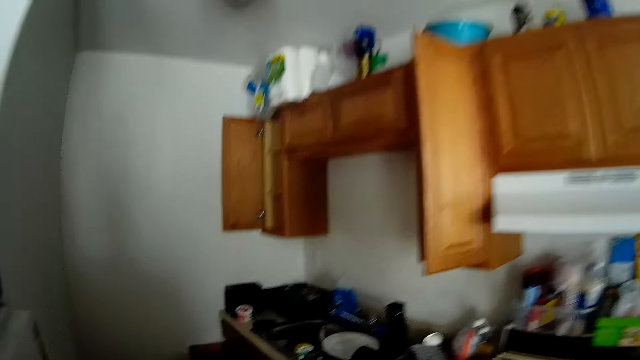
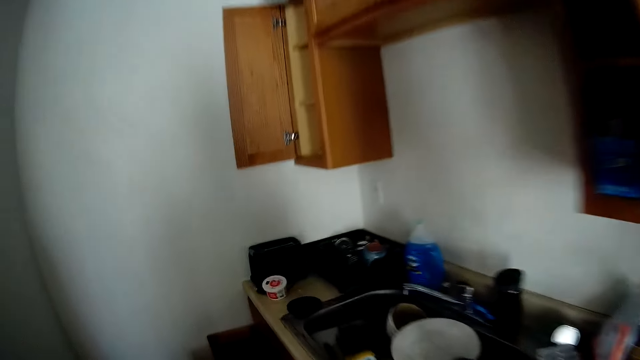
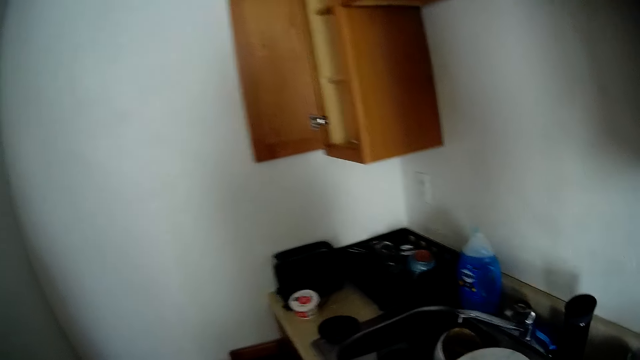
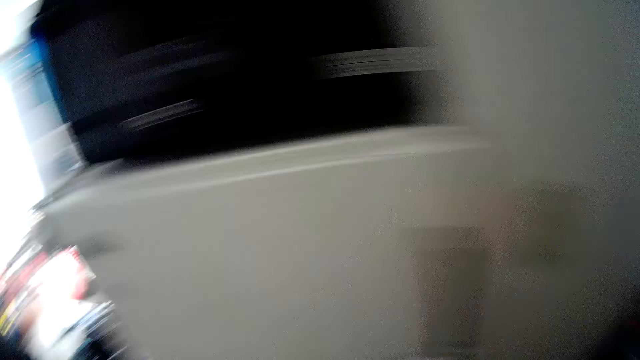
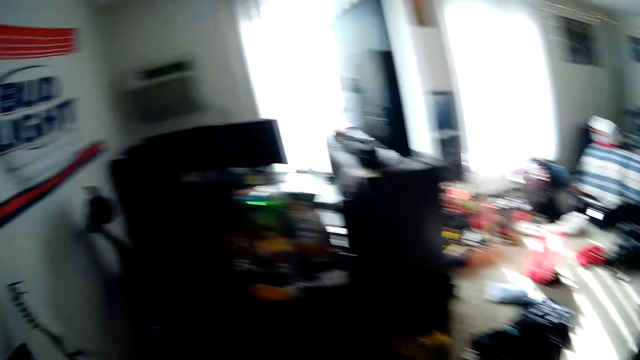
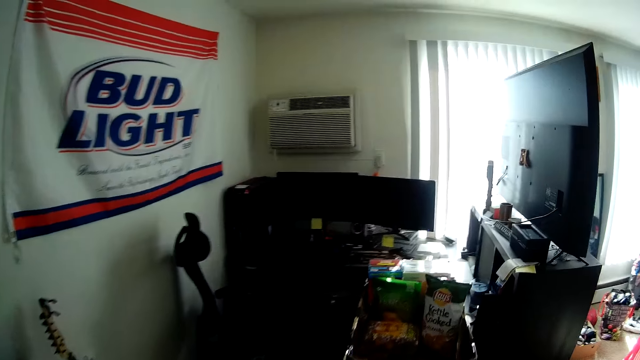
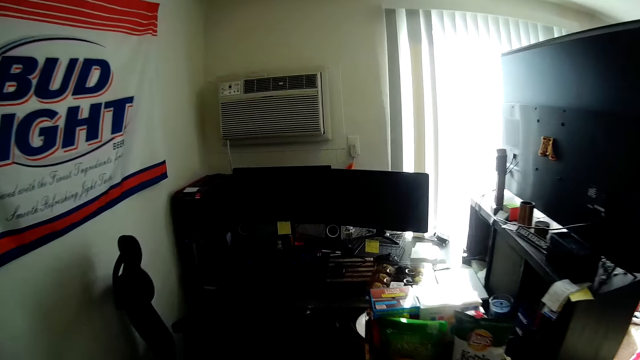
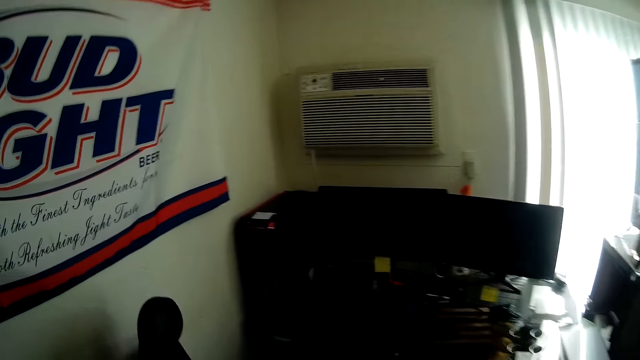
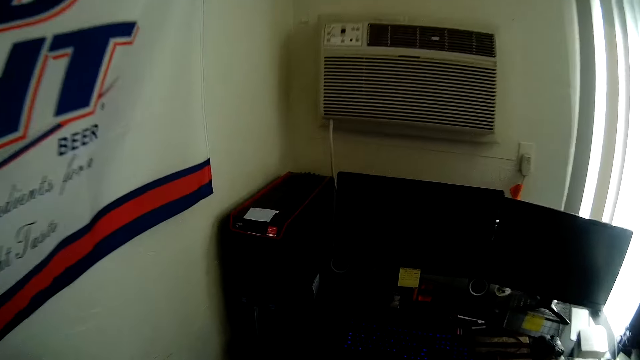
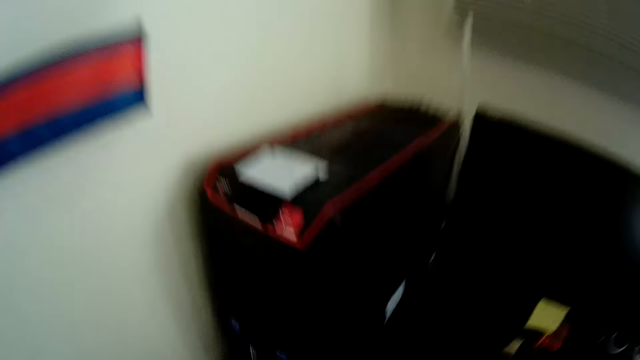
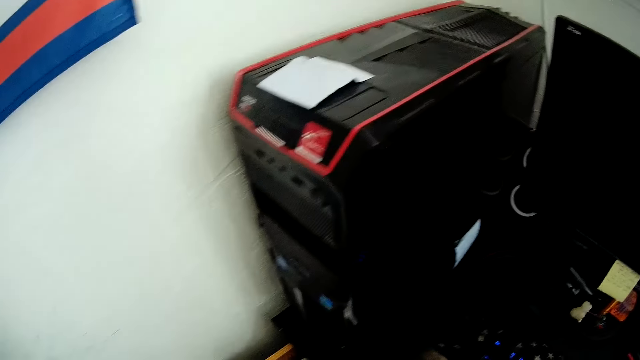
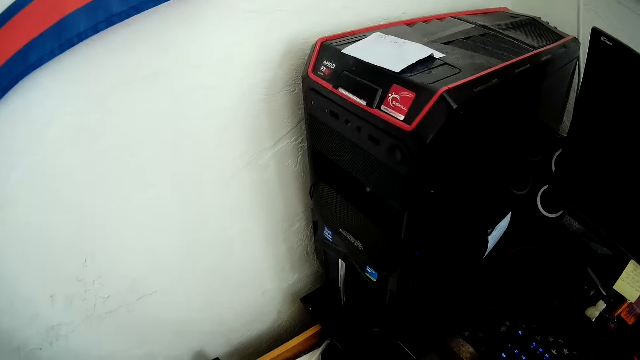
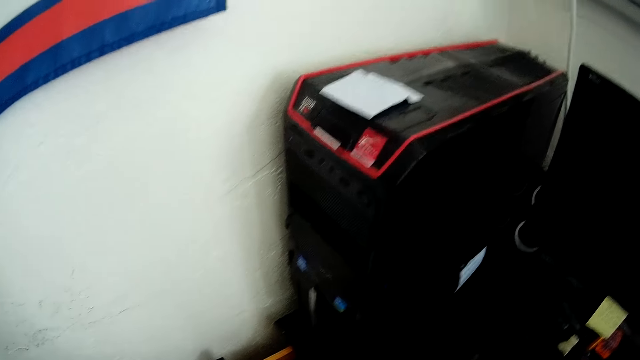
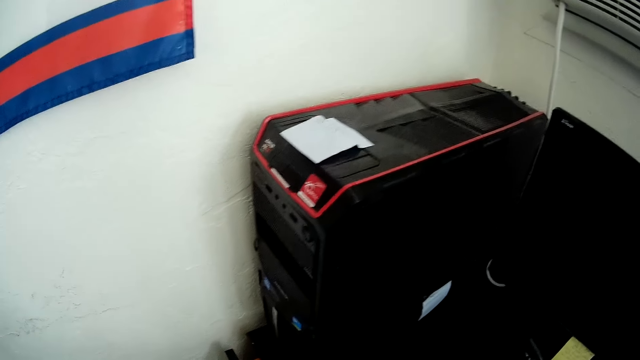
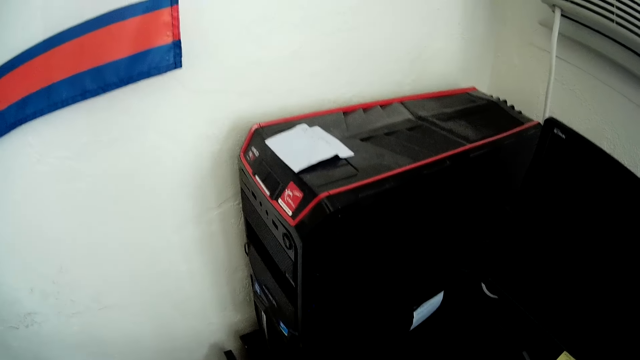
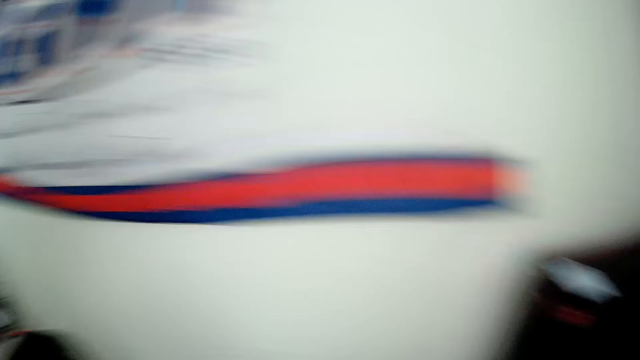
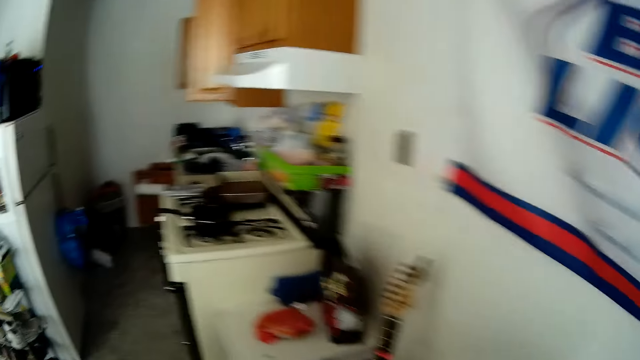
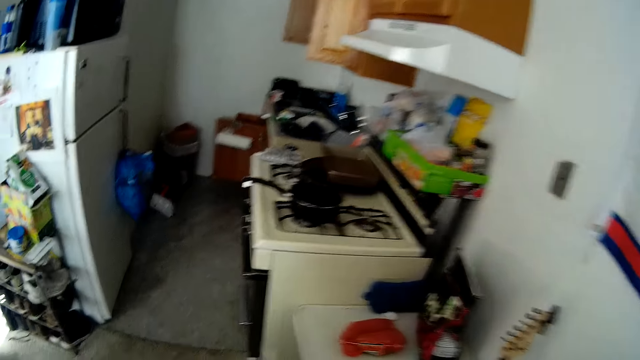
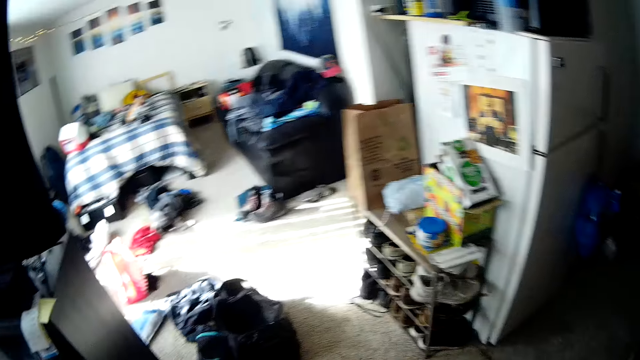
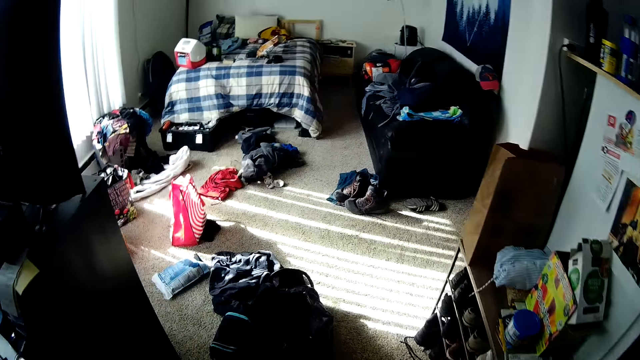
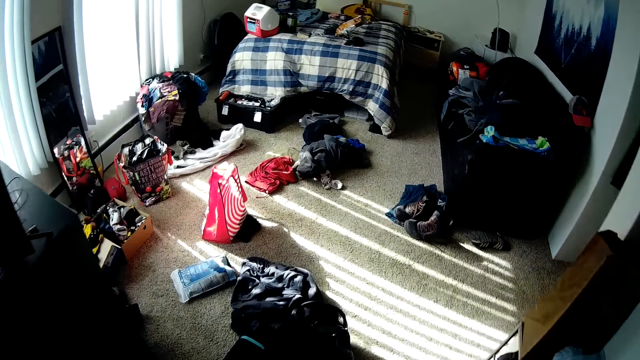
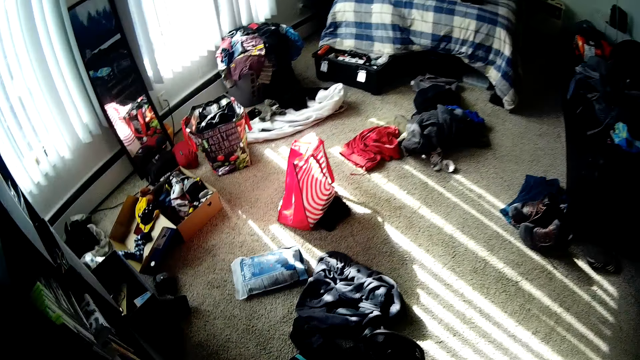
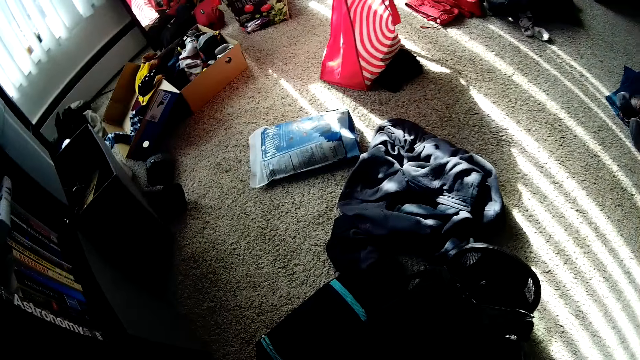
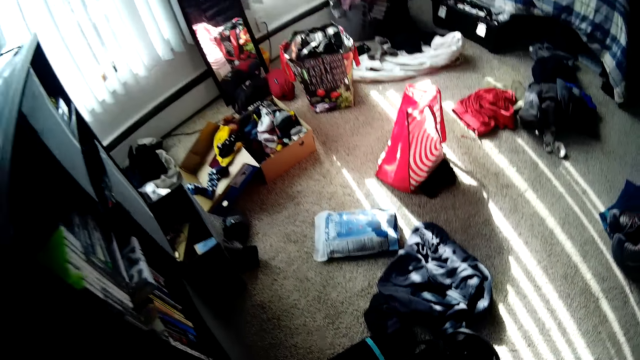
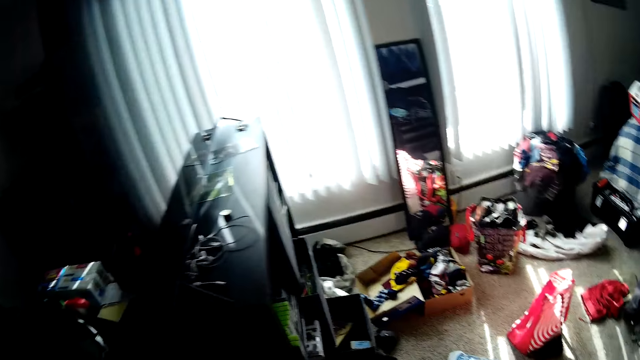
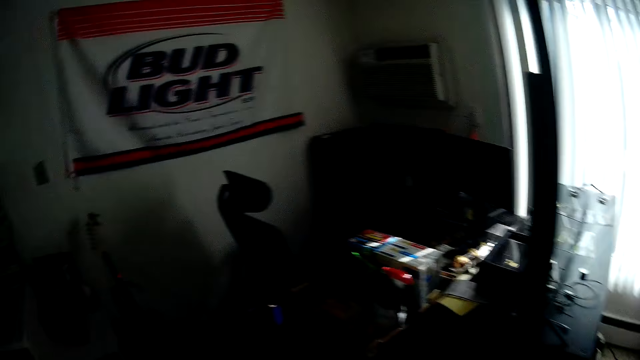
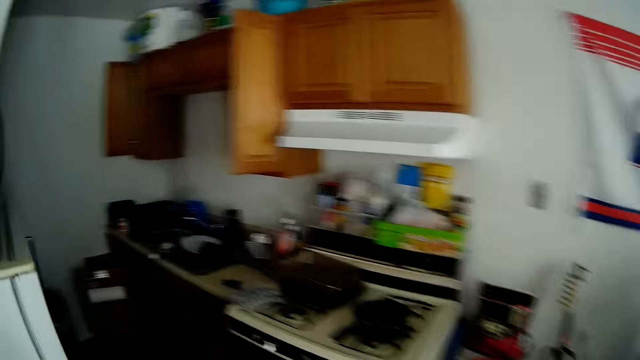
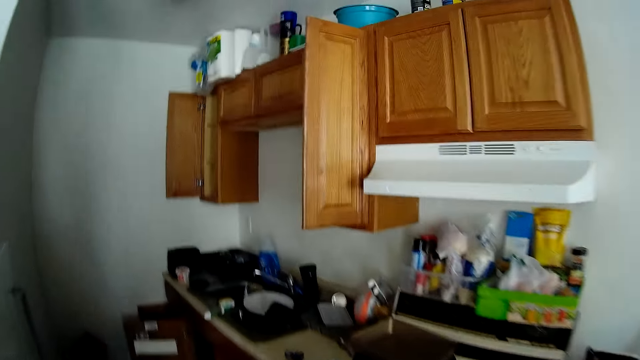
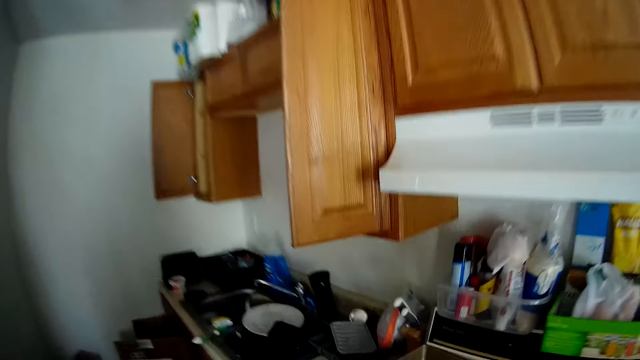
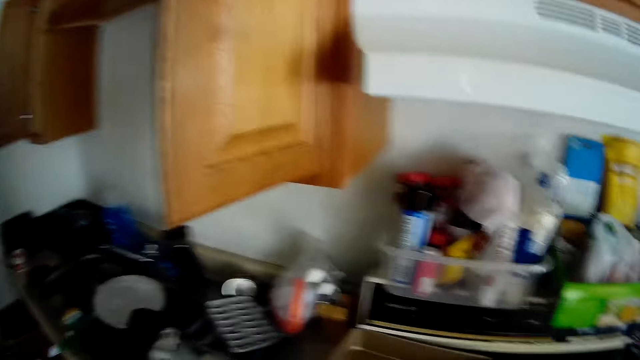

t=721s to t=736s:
The camera wearer walks around the house. He drops the object in the sink in the kitchen with his right hand. He picks an object from the floor with his right hand.

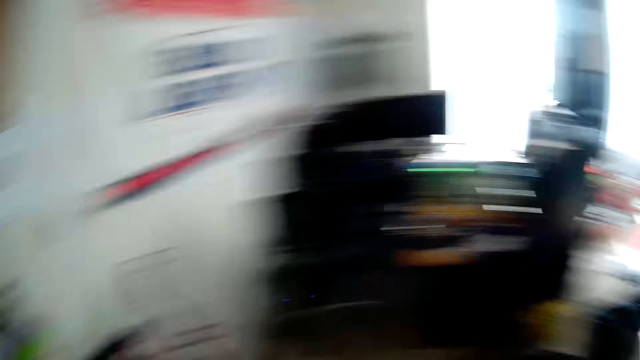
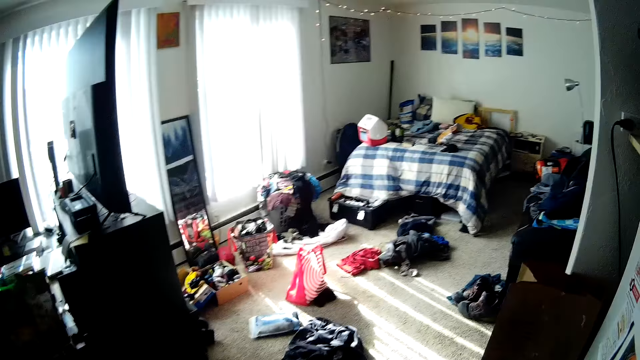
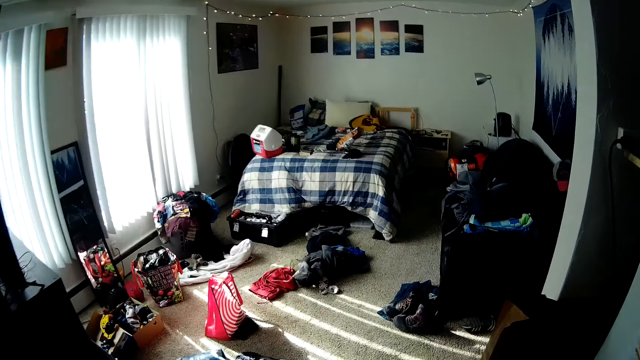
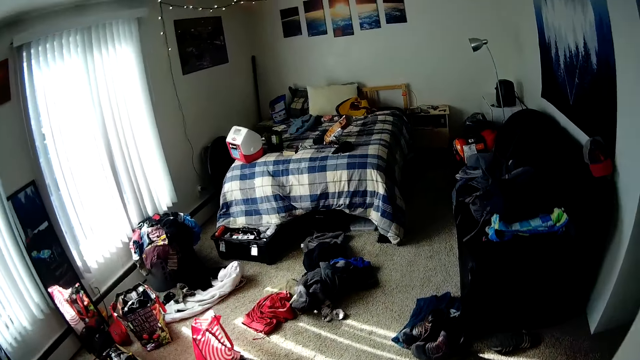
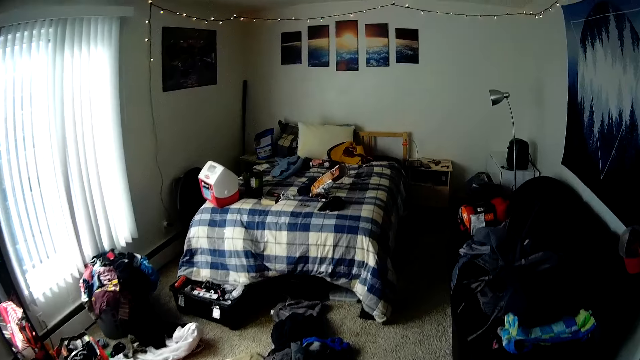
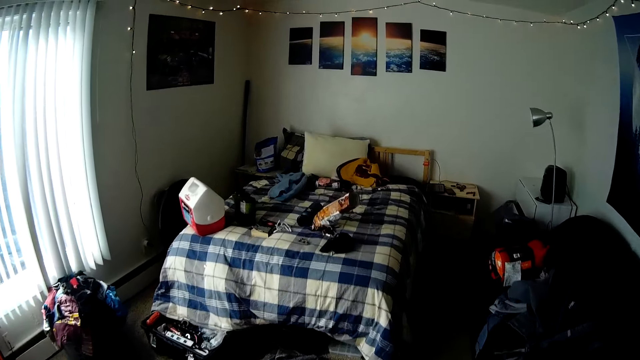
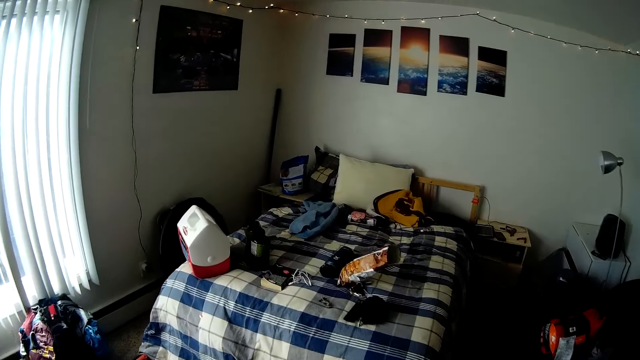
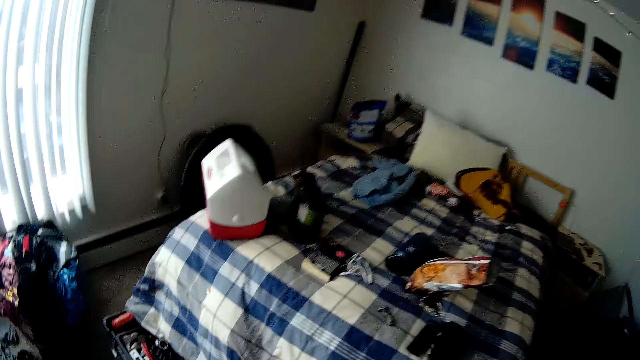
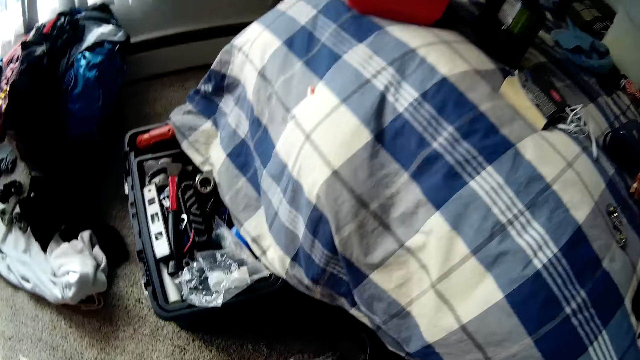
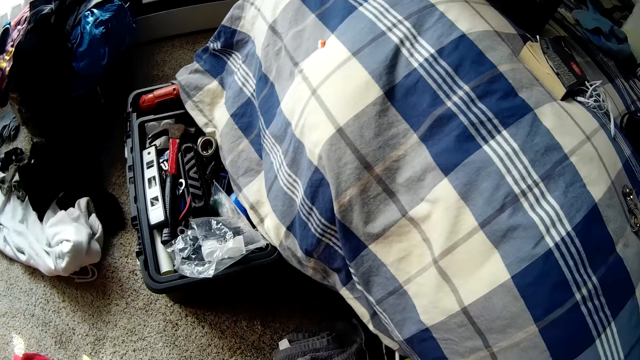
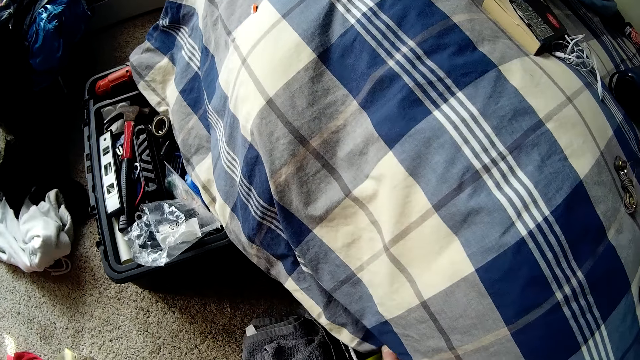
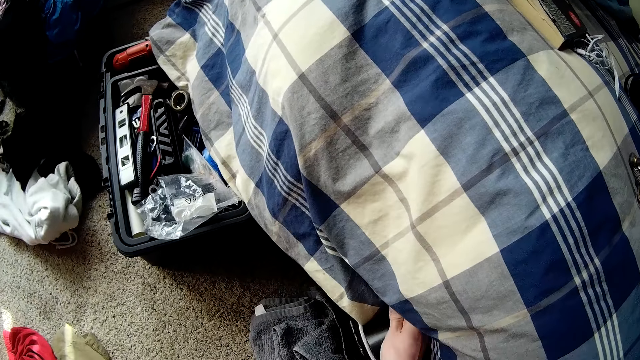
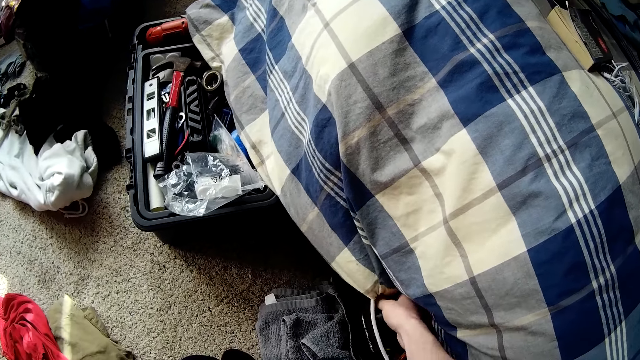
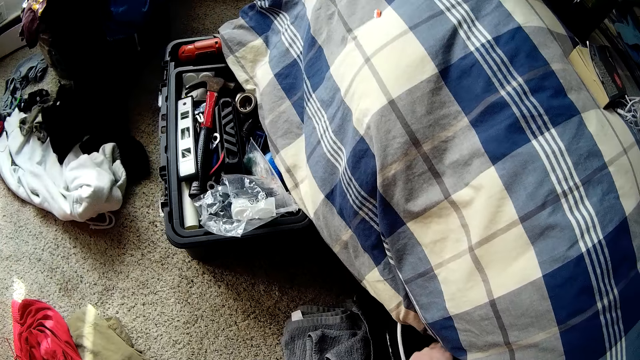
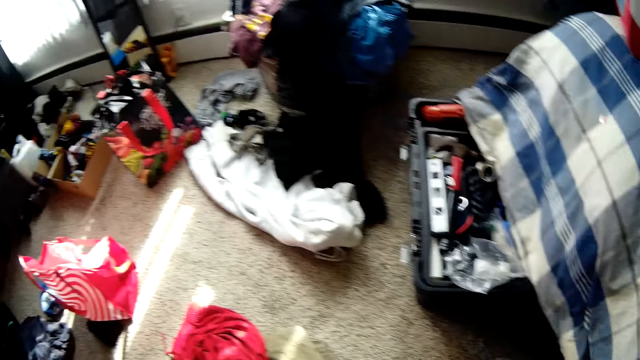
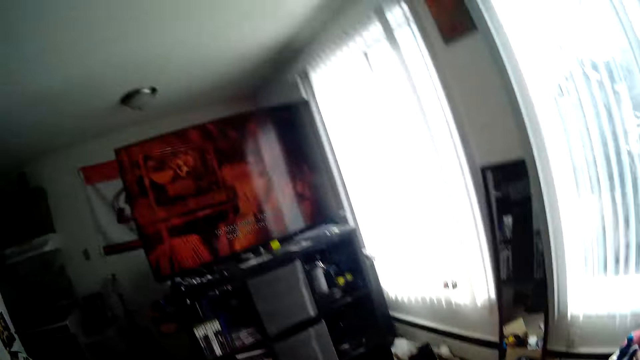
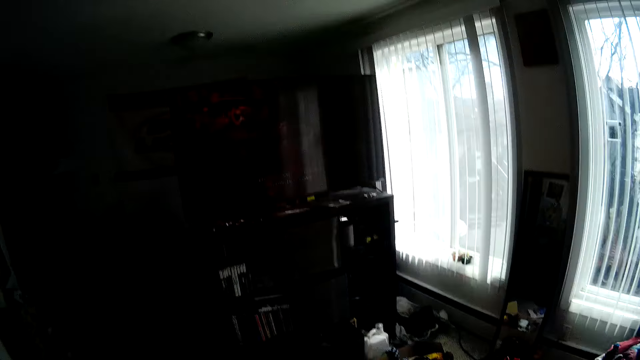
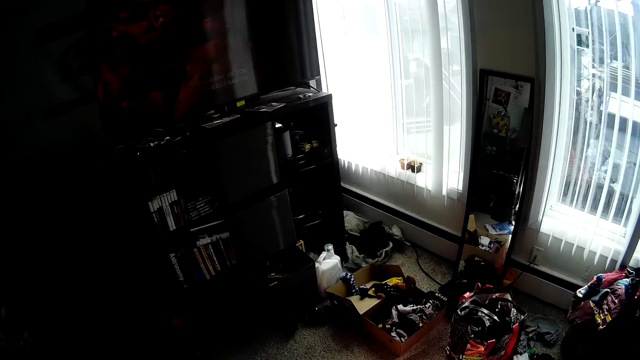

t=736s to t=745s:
The camera wearer tucks in the bedcover on the side of the bed. He touches an object under the bed with his right hand.
